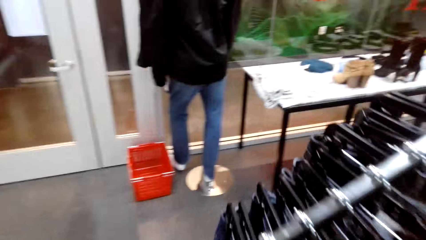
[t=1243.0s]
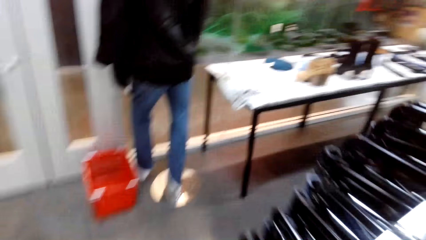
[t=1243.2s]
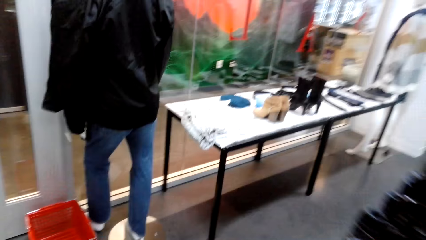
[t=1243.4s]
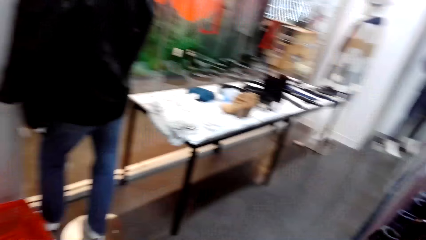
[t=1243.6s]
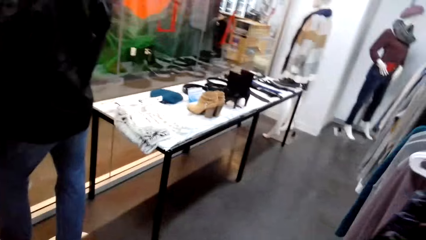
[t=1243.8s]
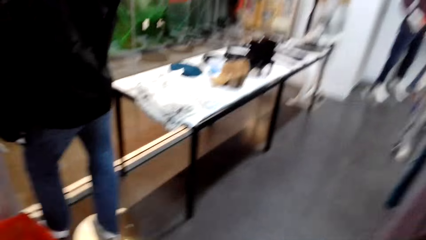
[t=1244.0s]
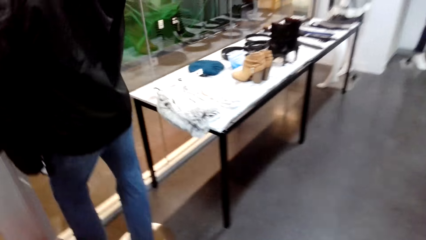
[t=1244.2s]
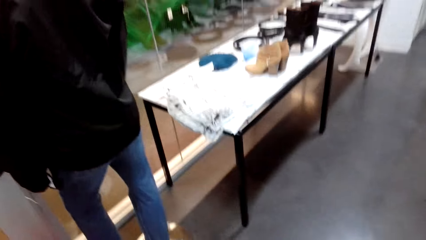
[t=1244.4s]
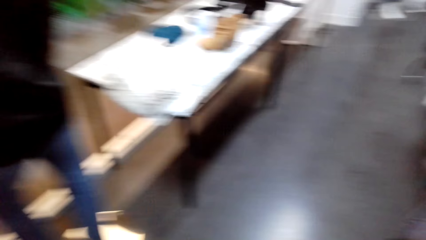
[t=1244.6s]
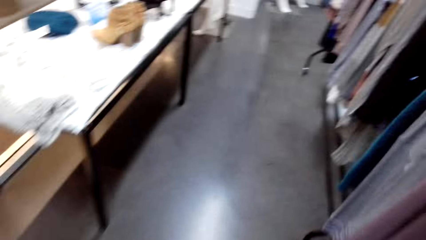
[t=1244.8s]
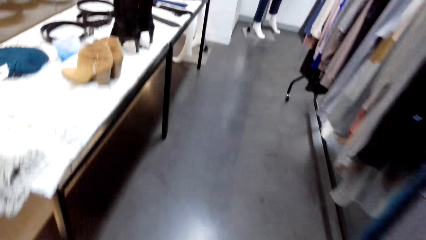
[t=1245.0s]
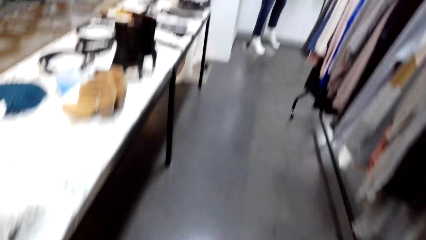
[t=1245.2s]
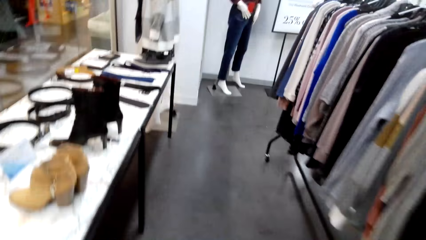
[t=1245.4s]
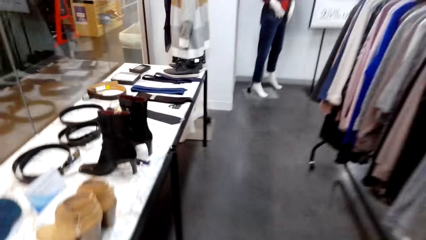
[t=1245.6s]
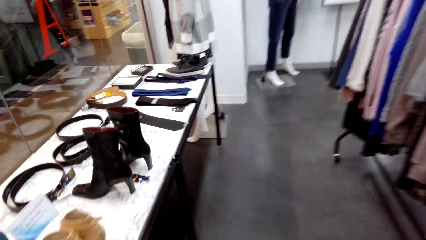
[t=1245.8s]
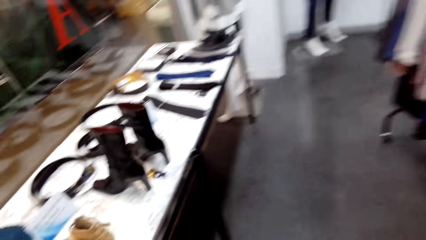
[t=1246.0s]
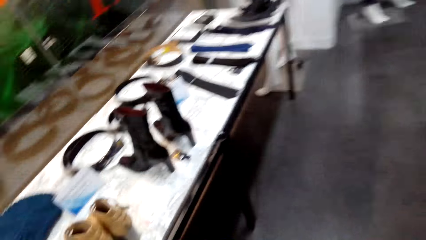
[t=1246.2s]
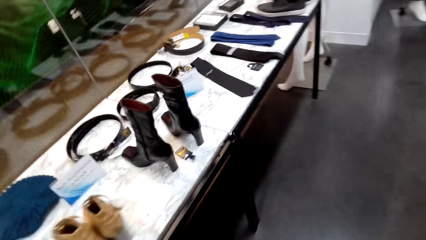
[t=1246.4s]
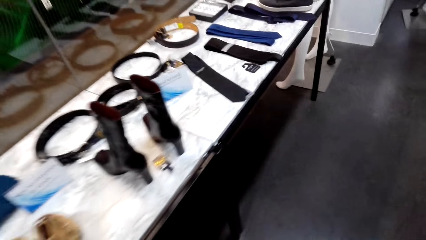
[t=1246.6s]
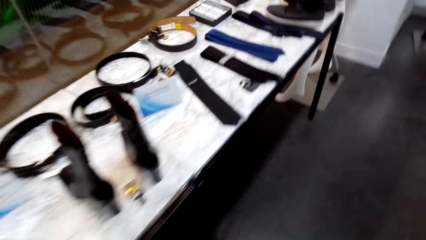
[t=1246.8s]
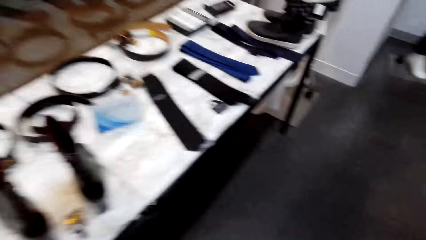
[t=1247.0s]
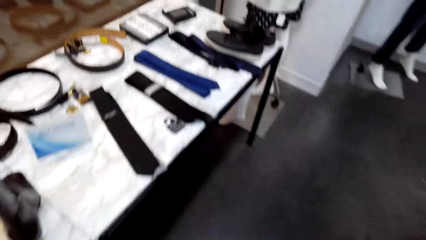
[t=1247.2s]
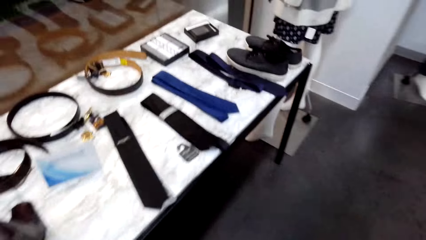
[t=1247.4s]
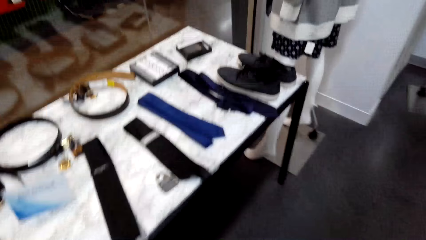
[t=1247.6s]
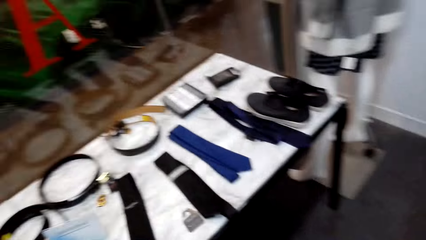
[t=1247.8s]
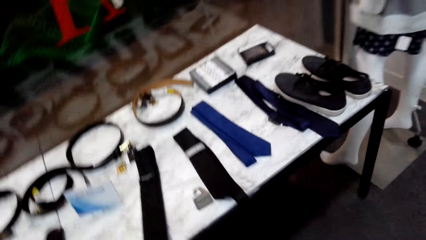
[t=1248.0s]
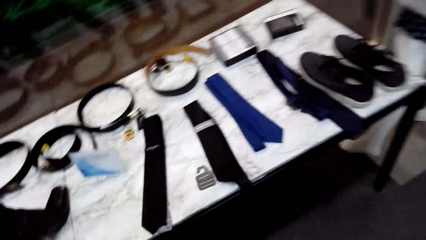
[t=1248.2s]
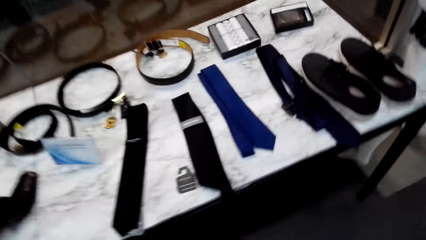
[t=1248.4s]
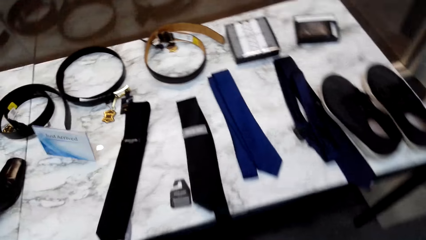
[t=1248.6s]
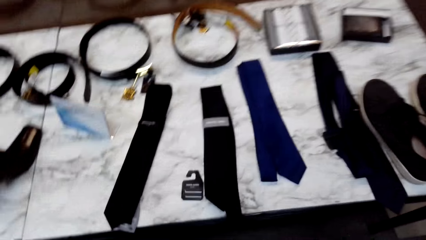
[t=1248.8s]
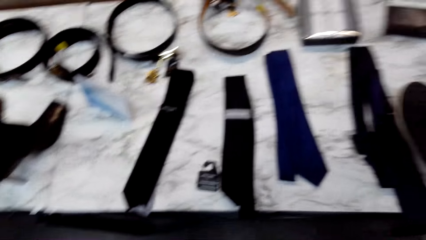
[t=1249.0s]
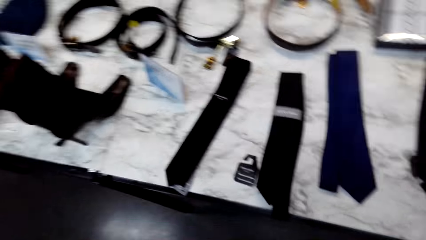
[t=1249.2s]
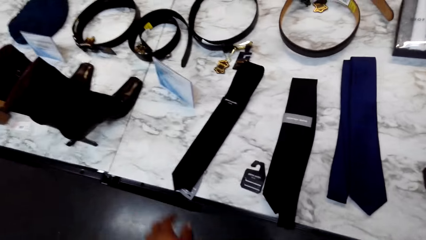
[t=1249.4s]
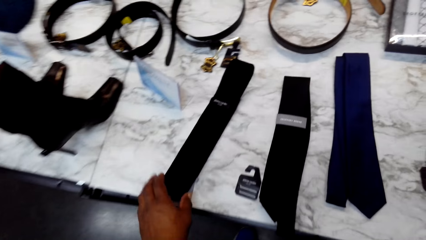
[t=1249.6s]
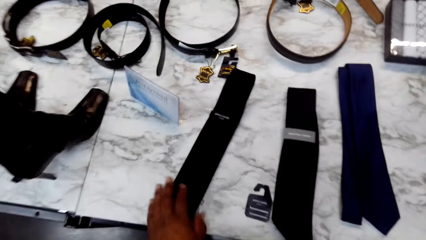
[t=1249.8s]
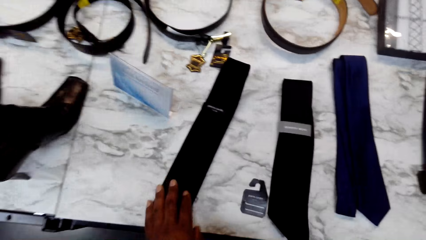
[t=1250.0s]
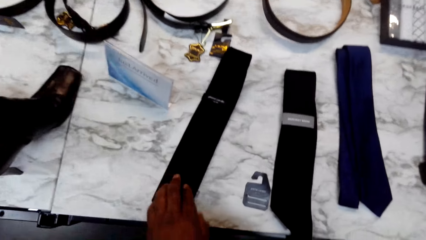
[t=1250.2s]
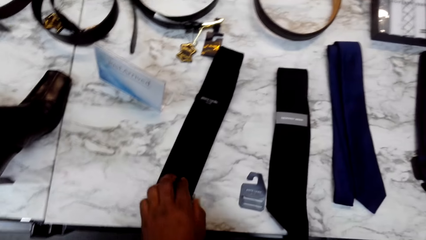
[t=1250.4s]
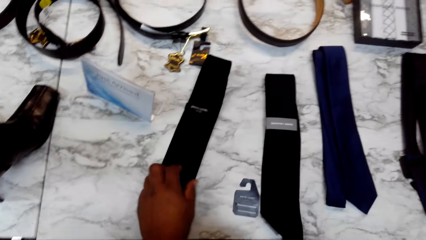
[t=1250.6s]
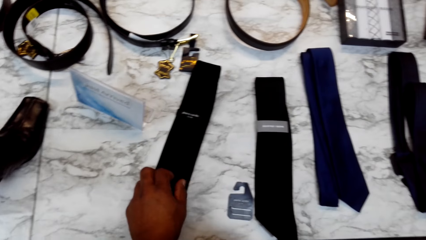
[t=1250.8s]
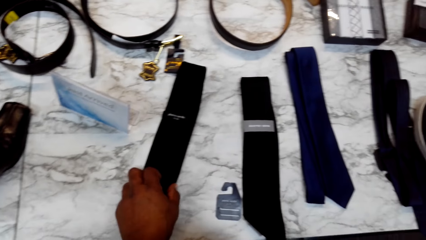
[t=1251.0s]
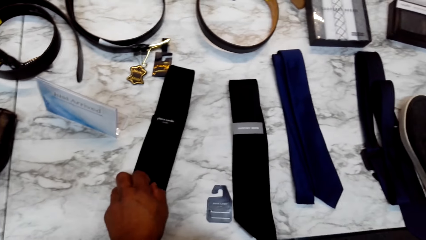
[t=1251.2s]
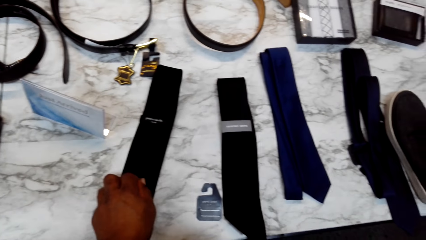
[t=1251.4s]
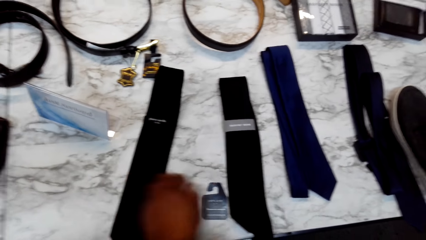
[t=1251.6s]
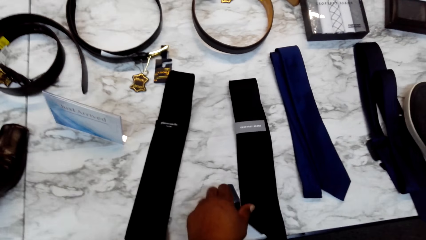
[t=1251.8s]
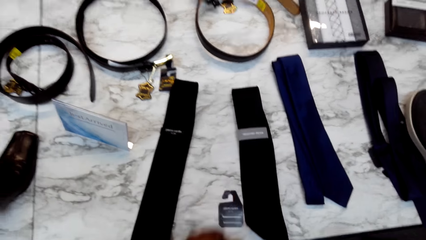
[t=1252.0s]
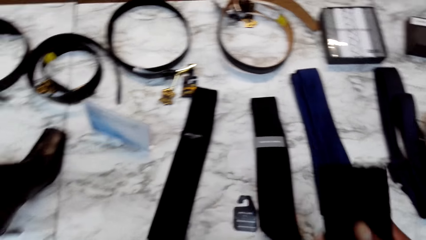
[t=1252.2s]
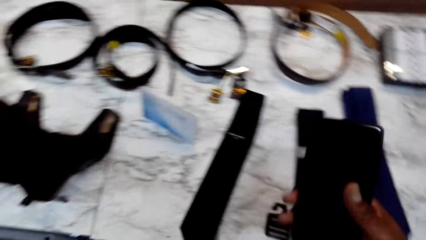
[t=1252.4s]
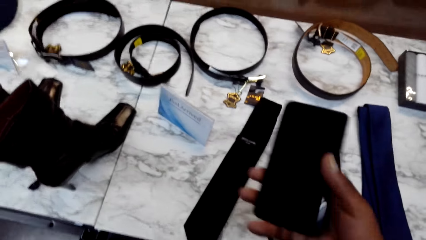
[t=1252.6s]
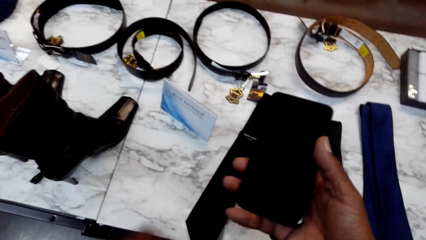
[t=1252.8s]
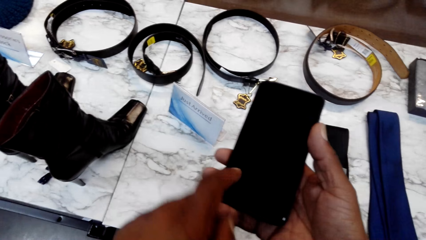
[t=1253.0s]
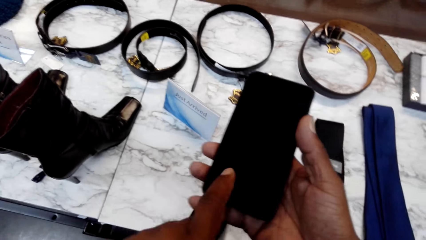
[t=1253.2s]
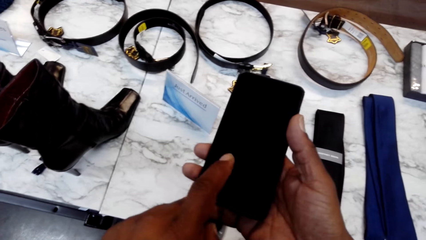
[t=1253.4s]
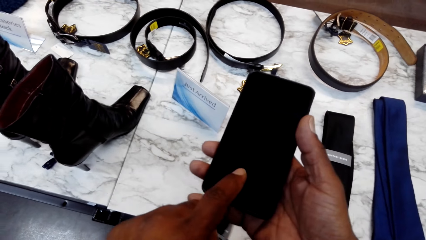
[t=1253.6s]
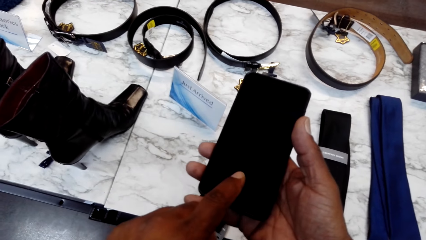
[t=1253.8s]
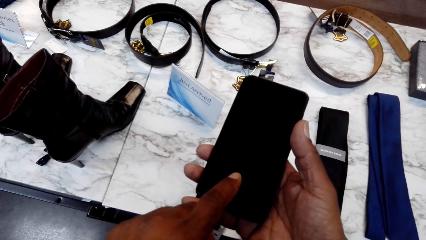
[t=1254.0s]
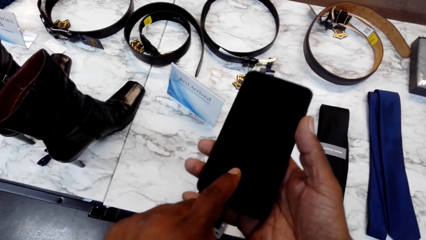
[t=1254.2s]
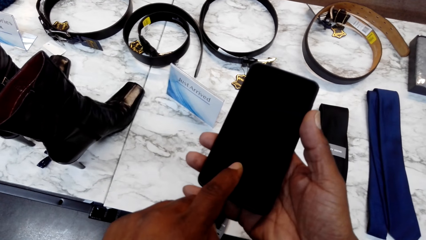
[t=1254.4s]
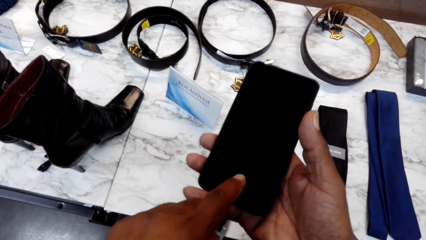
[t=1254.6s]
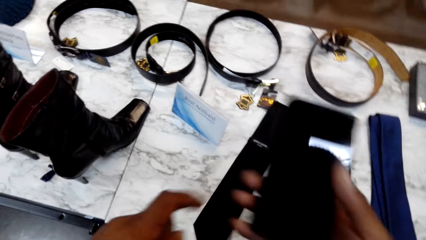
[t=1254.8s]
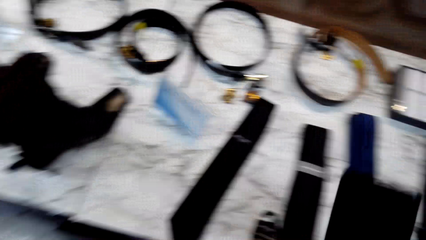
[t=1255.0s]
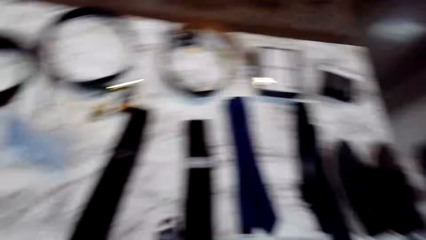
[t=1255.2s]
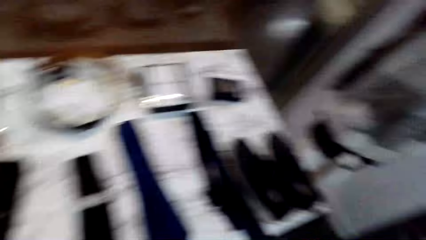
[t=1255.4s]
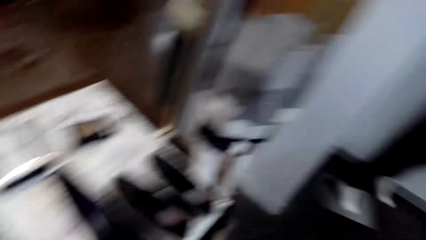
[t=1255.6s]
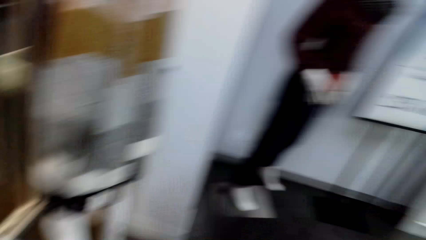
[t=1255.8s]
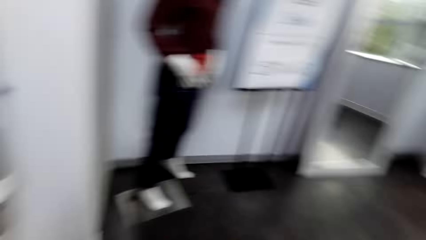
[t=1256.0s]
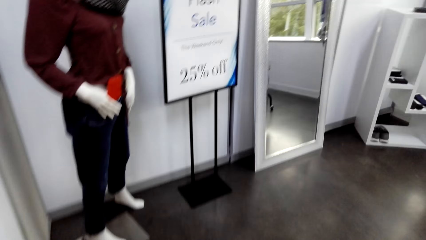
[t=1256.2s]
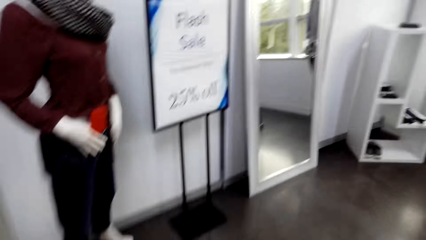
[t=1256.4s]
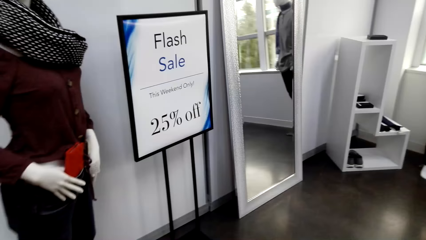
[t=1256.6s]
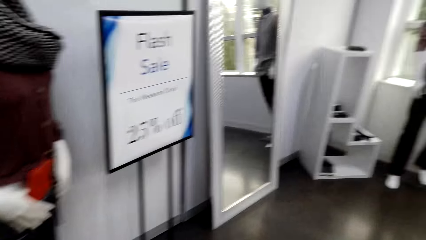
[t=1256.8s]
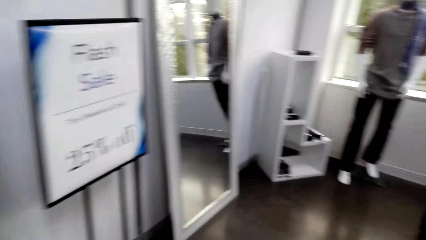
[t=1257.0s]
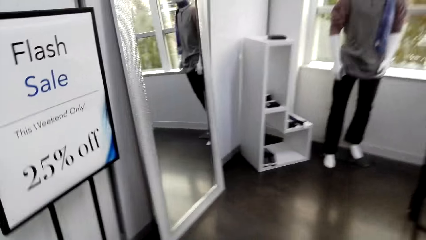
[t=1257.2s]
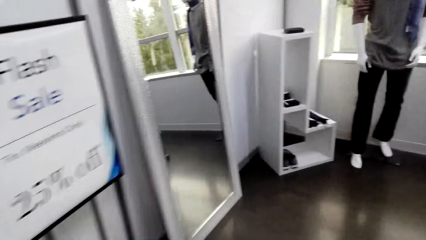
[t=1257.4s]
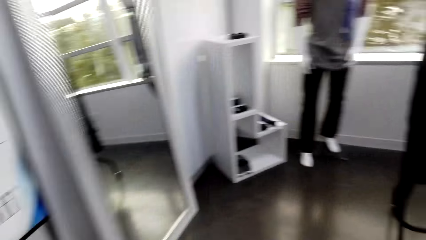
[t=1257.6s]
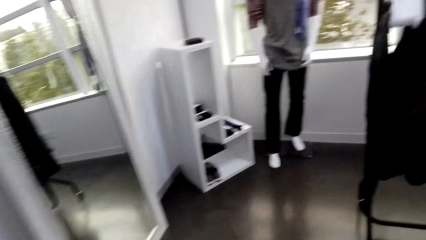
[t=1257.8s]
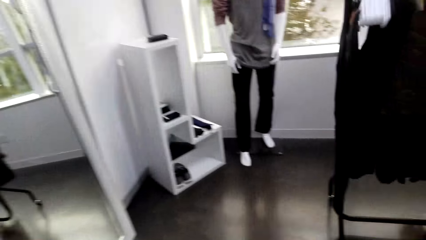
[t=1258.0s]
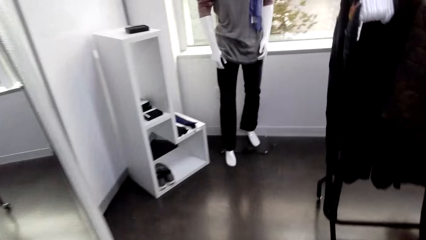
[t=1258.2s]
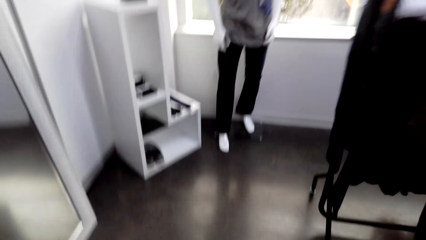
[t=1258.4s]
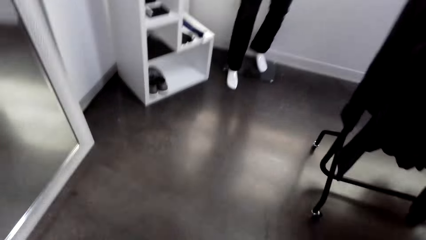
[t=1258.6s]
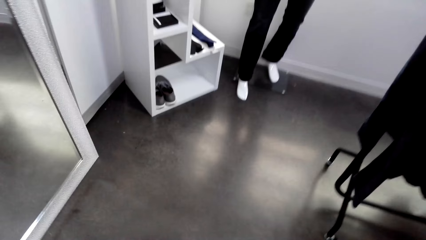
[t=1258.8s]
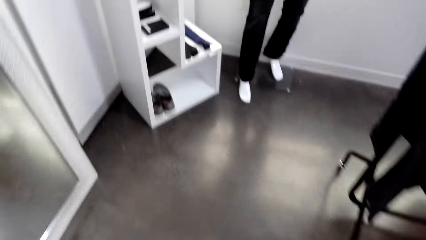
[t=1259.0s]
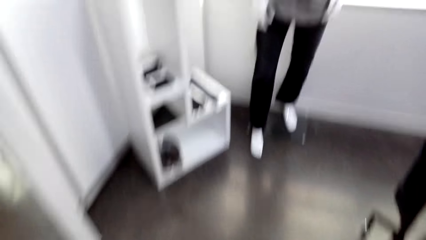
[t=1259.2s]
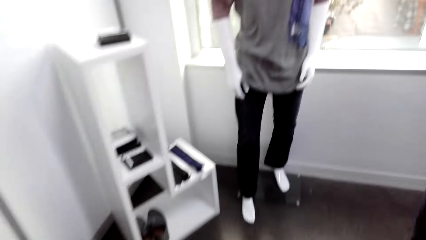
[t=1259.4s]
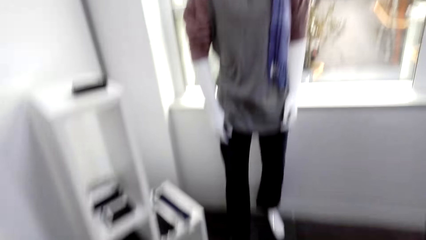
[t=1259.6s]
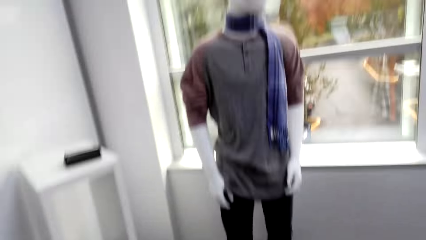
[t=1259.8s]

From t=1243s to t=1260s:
The camera wearer stands along a stand in the shop. He positions a tie on the stand. He touches the tie. He touches a tag. He lifts the phone. He operates his phone. He walks in the shop.
